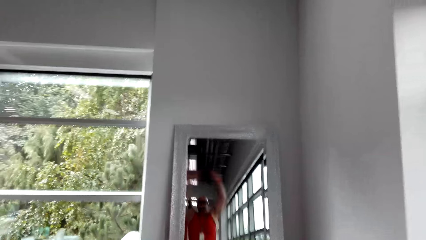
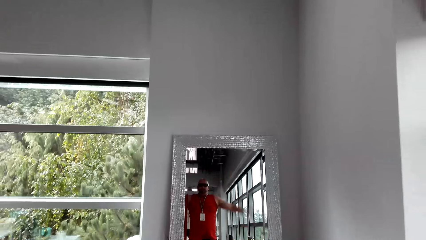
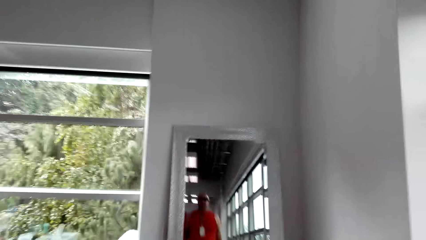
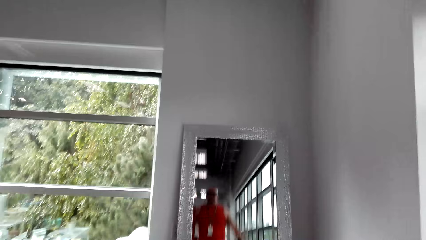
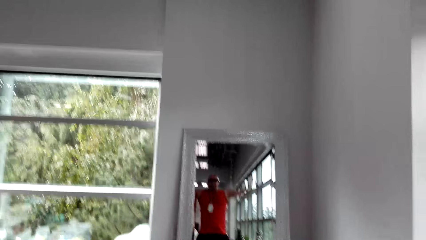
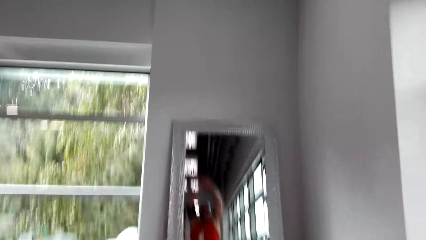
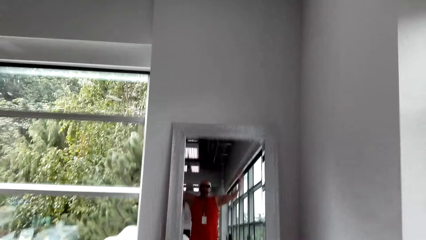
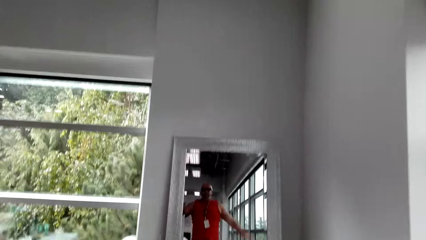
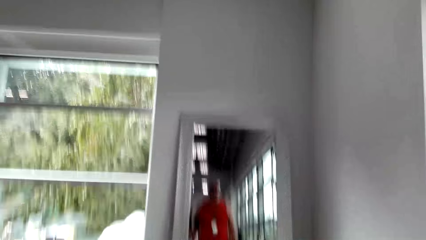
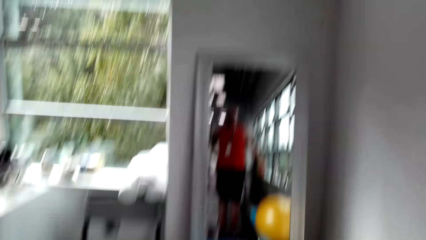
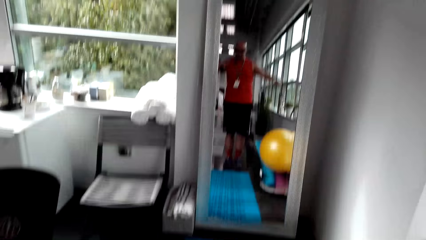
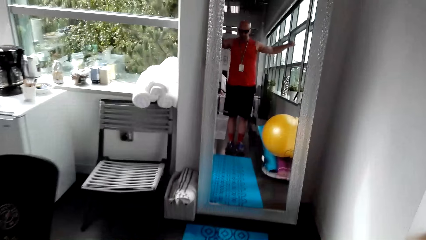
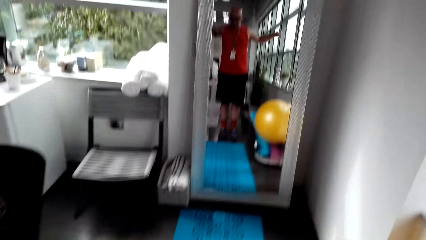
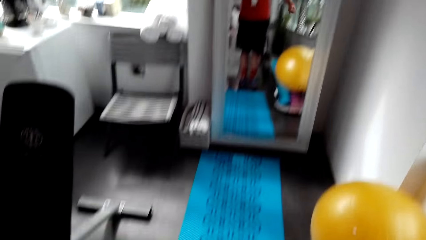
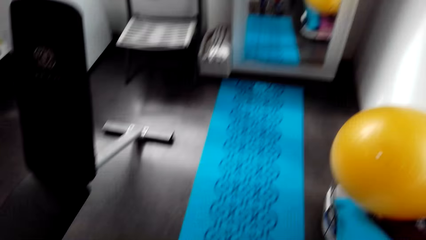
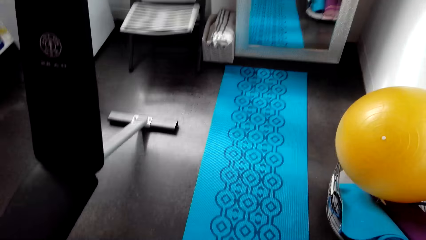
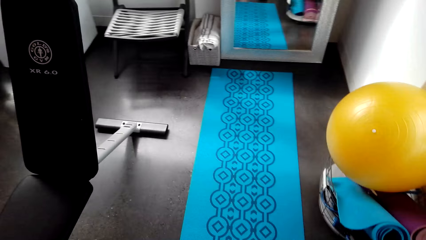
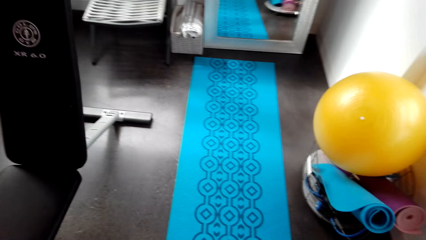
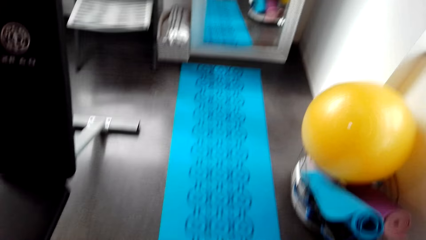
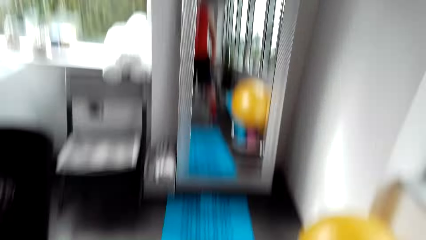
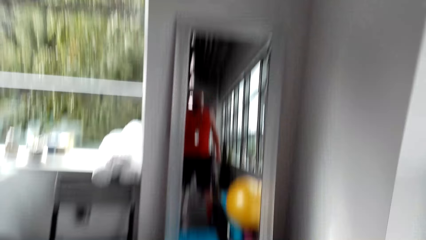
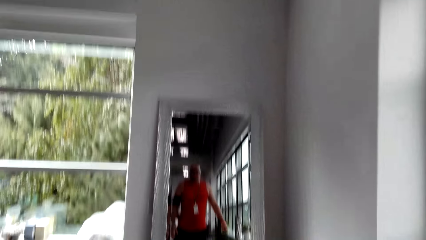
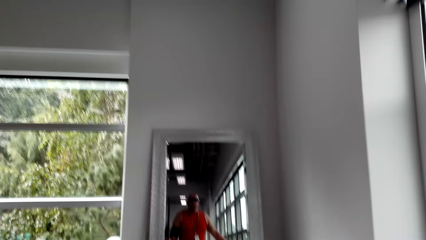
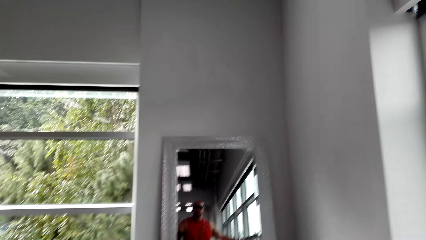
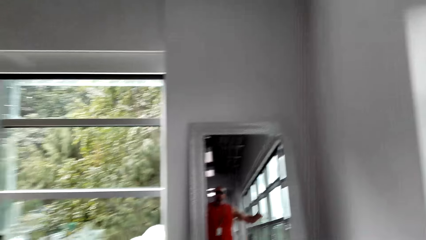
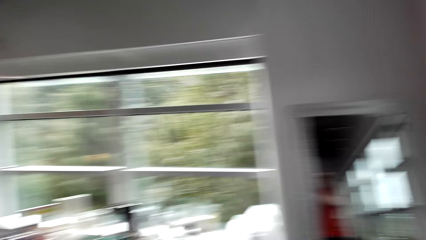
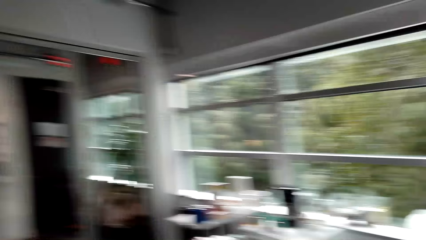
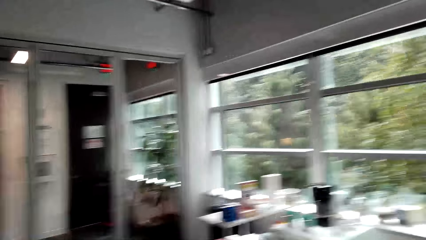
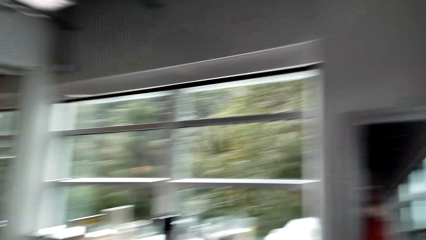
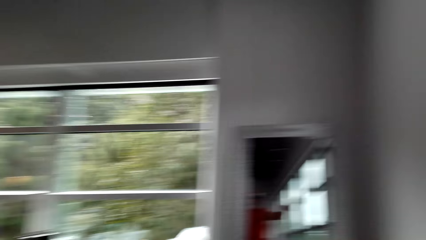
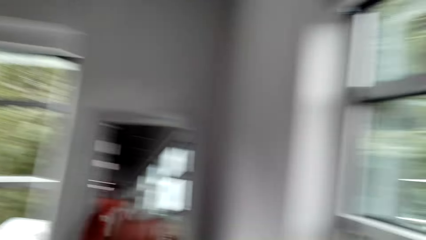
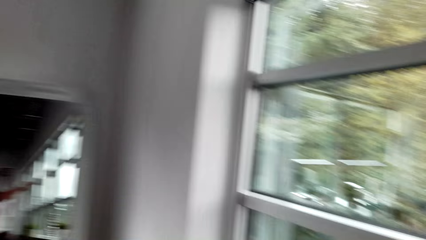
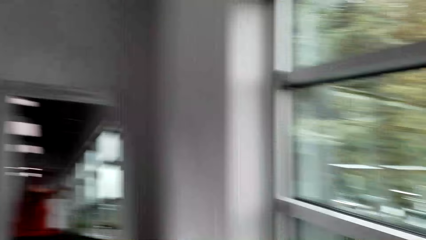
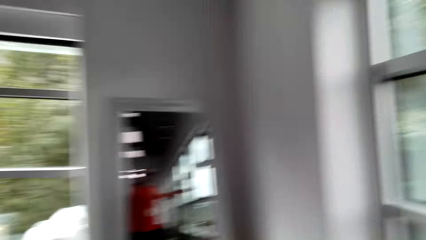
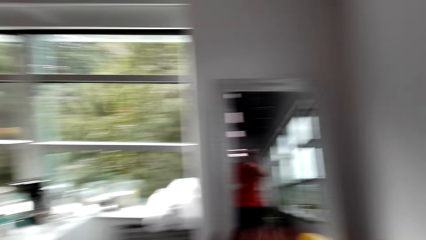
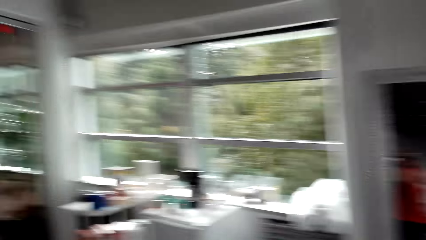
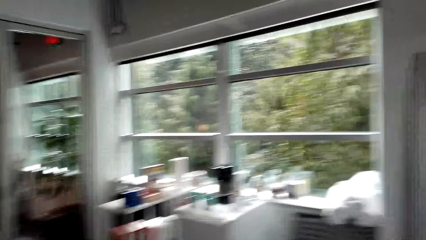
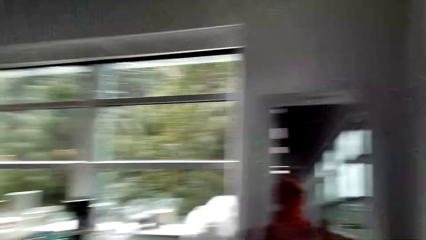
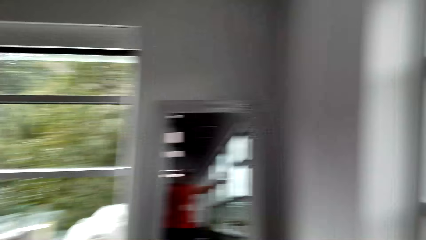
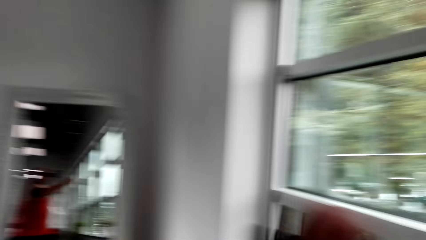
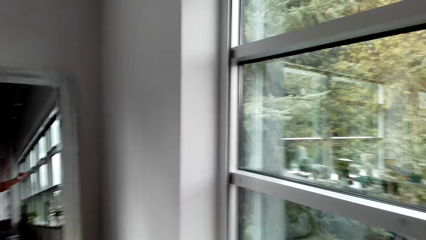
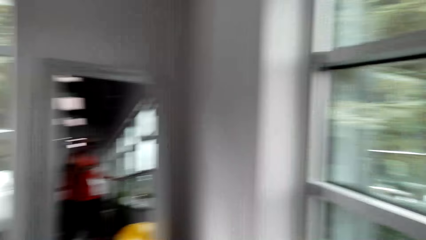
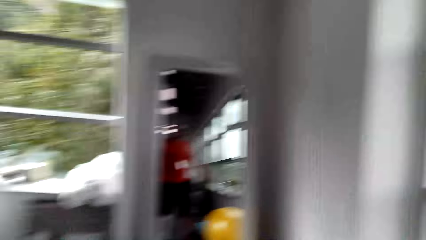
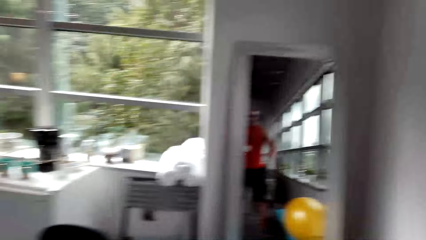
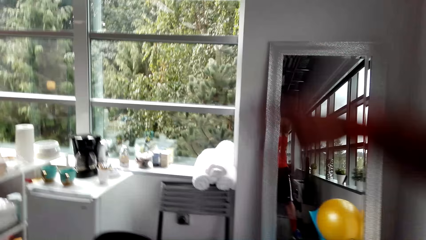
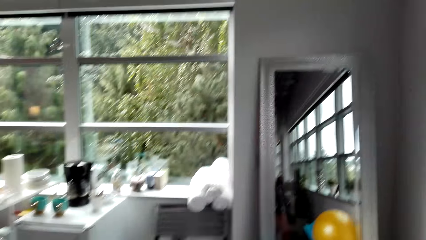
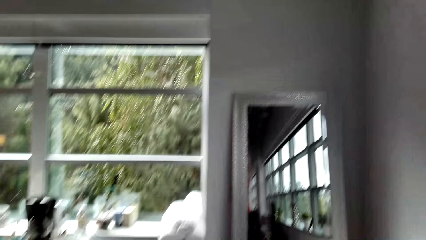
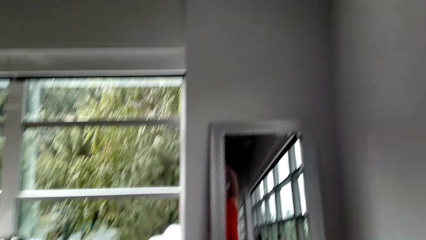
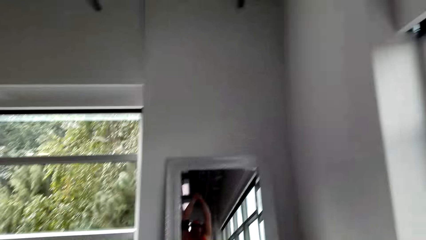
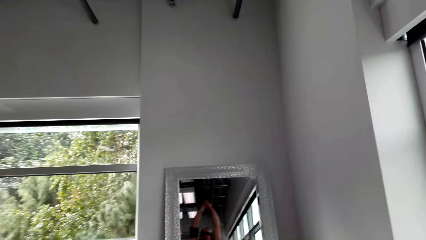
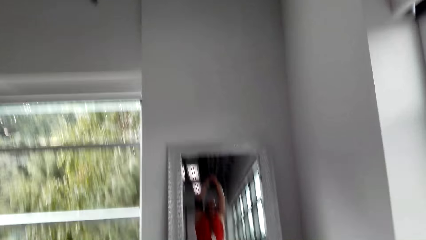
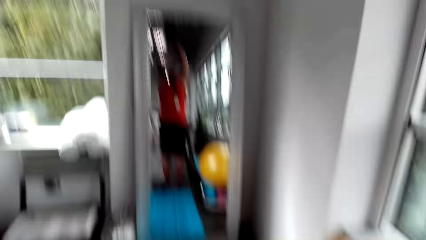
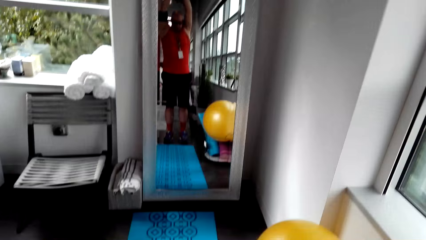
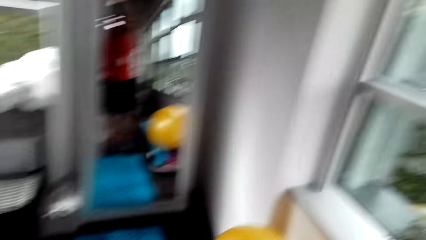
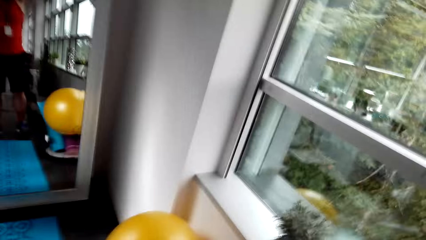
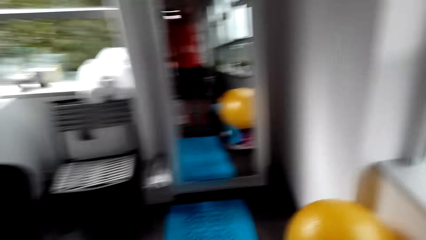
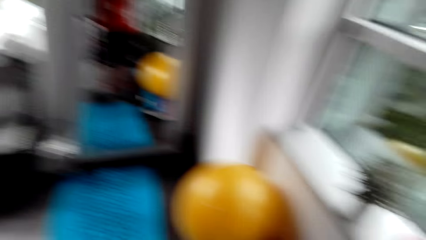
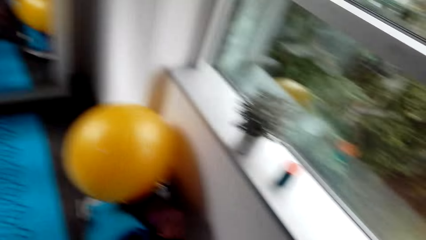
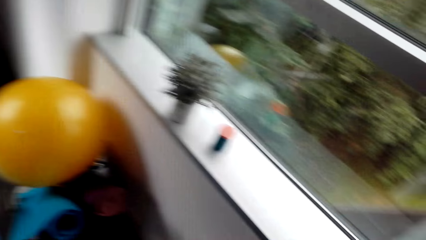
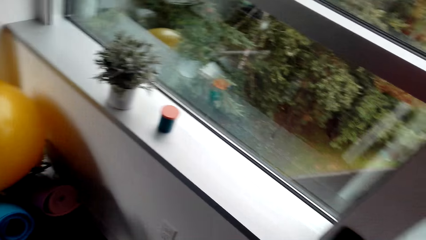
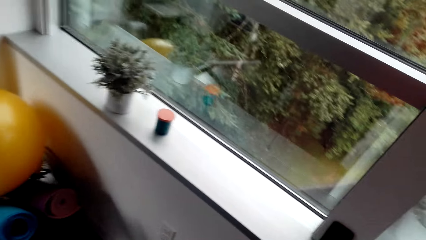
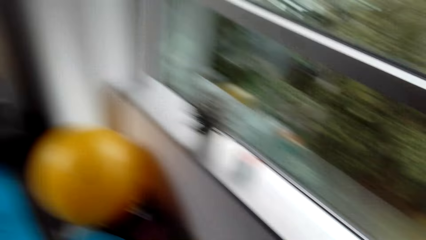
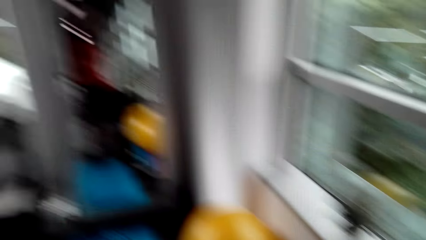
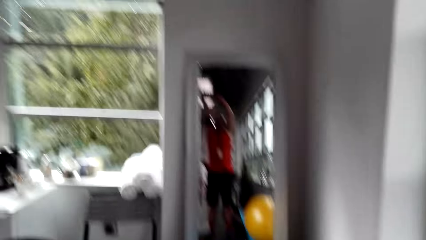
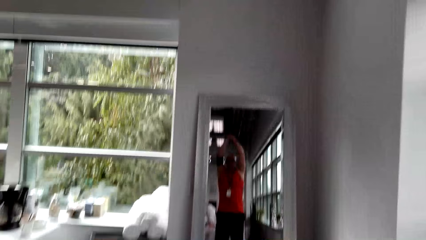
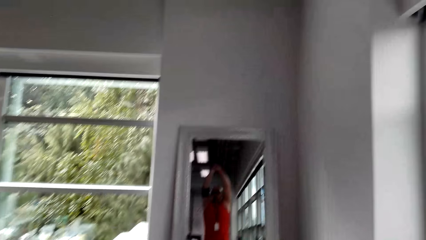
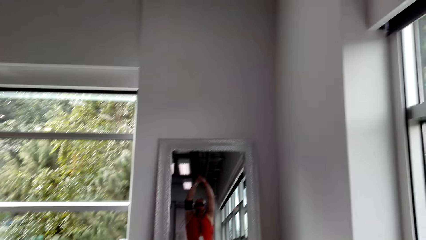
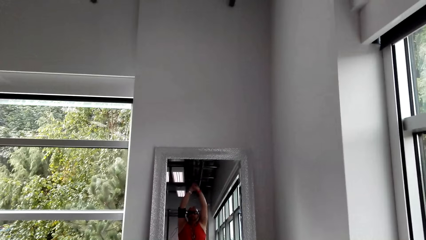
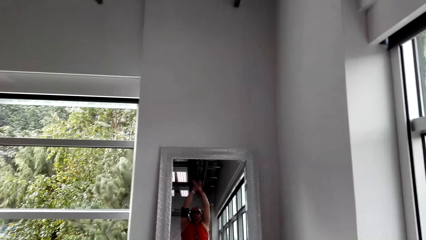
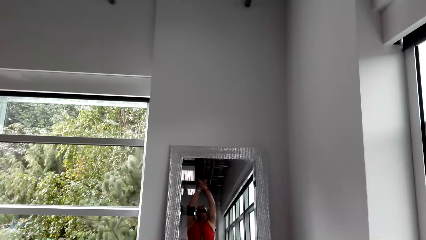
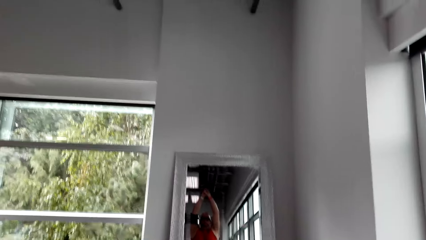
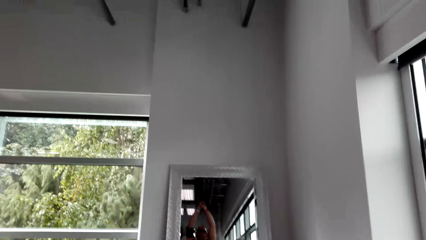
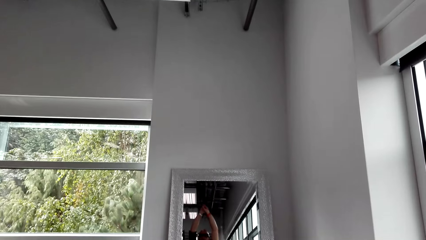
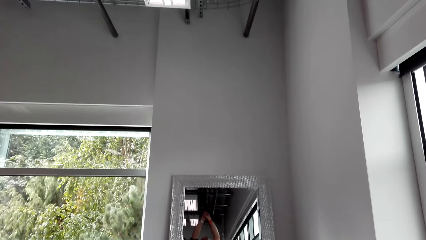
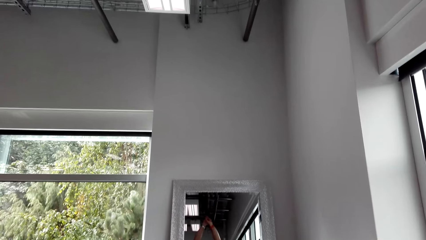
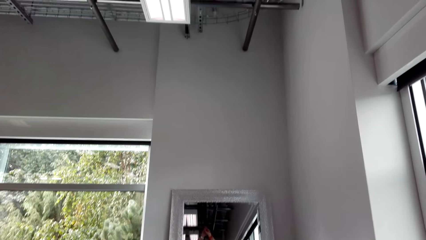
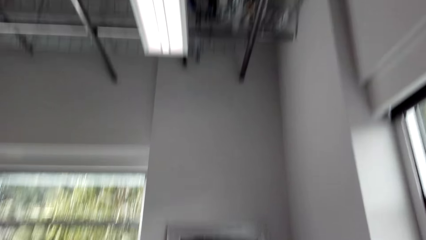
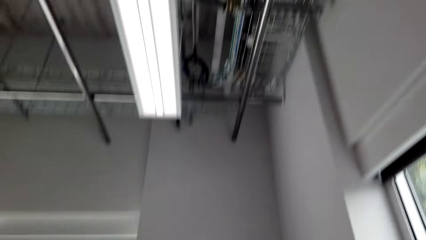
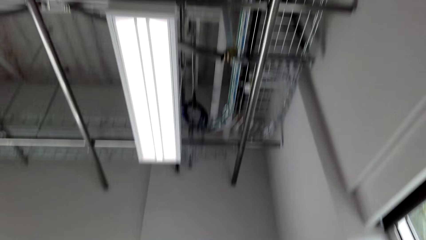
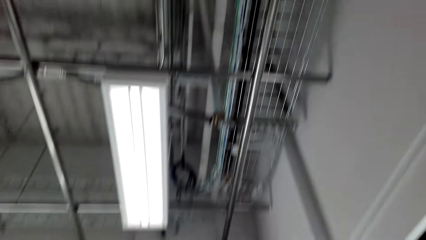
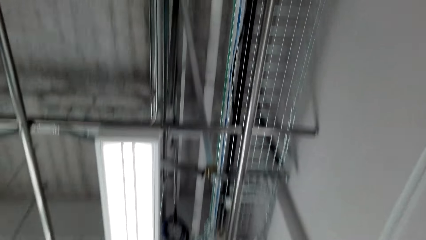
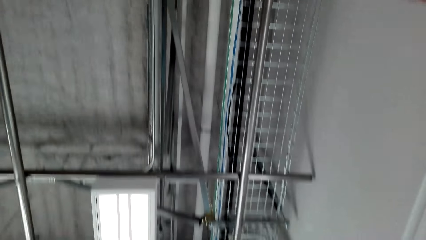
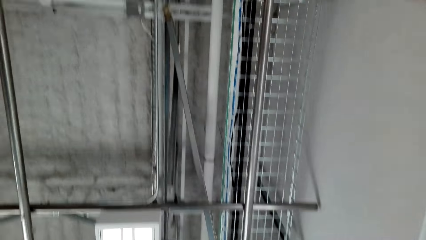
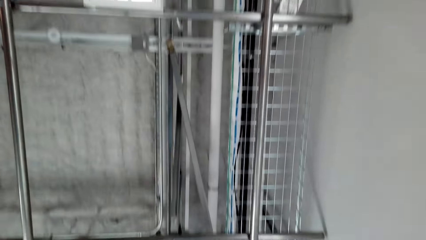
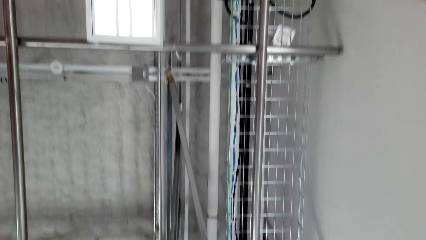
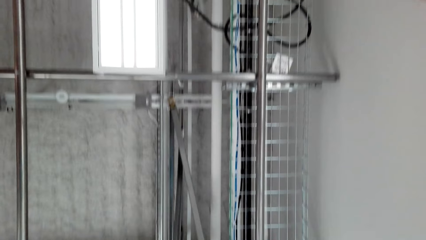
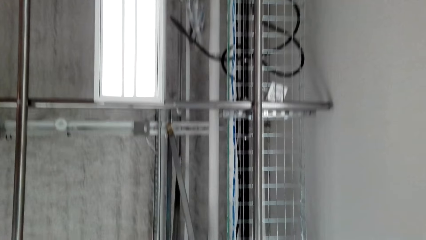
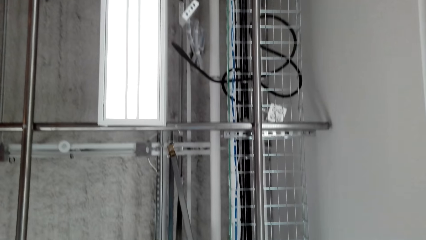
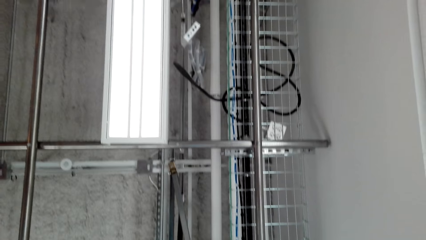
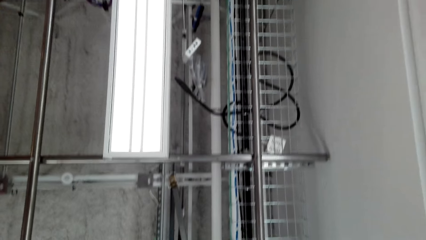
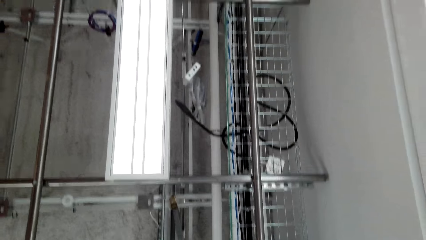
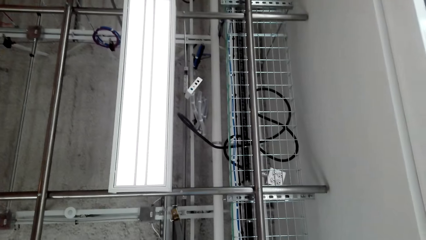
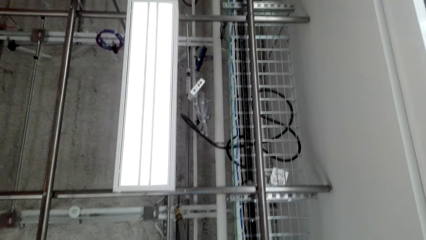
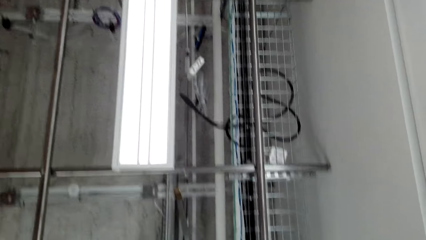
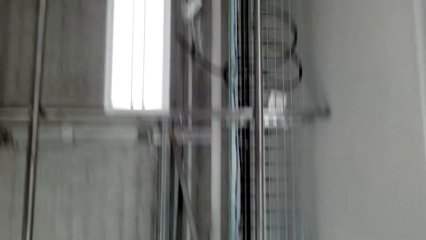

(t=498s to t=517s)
The camera wearer looks down. They look at themselves in the mirror. They look around. They look at themselves in the mirror. They look up.
